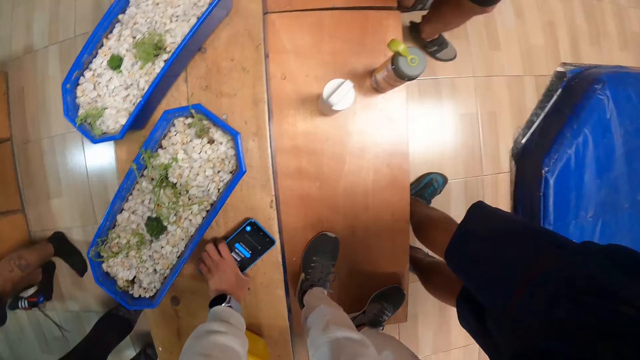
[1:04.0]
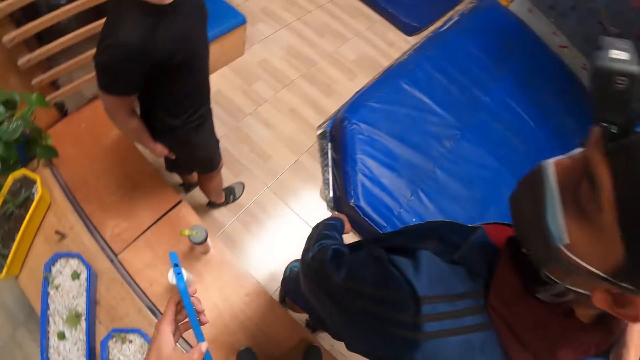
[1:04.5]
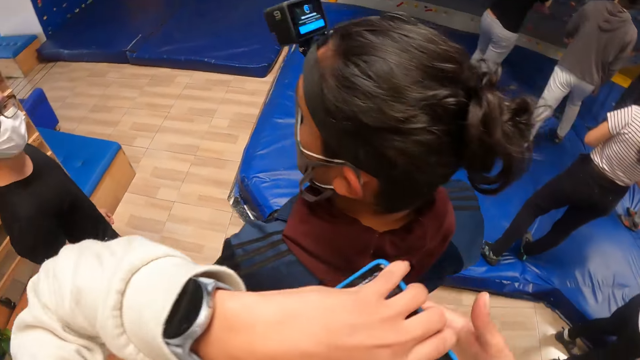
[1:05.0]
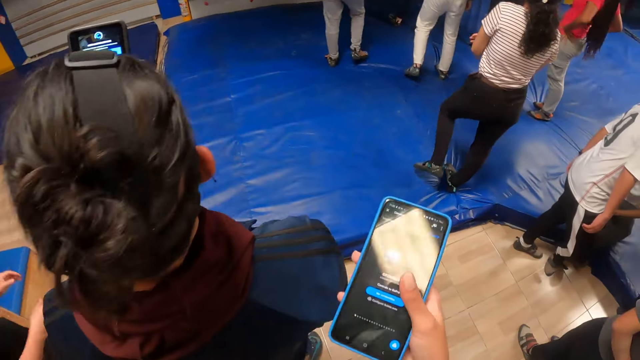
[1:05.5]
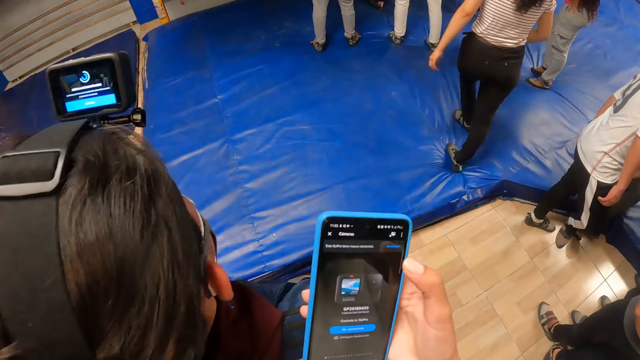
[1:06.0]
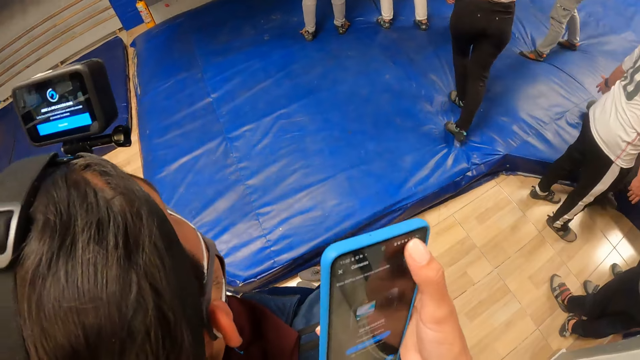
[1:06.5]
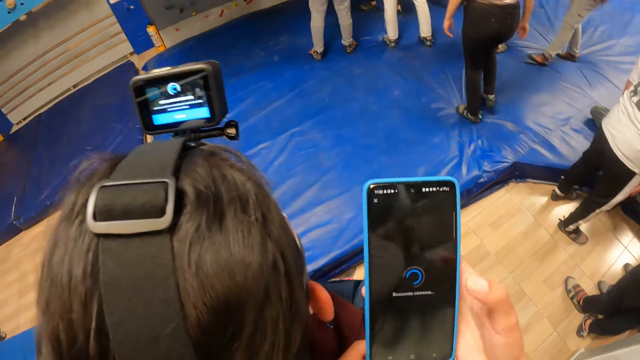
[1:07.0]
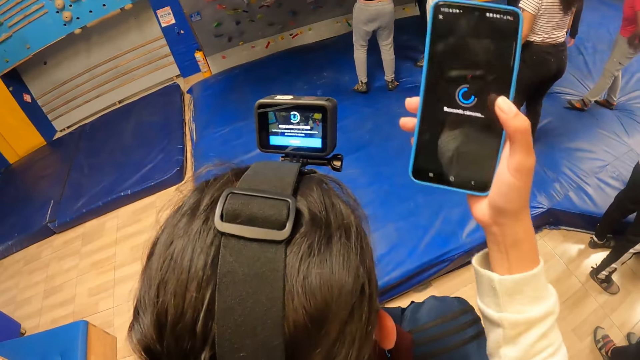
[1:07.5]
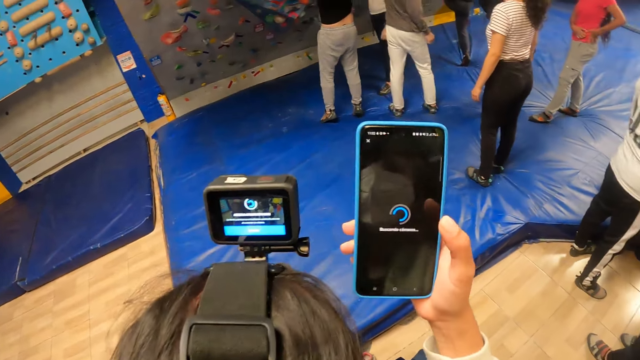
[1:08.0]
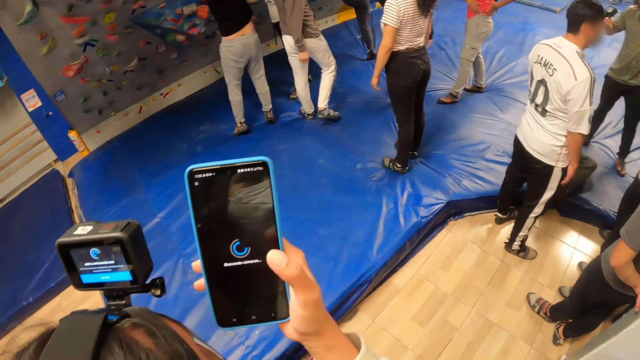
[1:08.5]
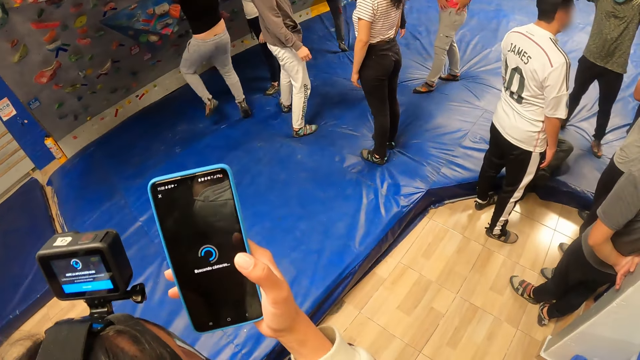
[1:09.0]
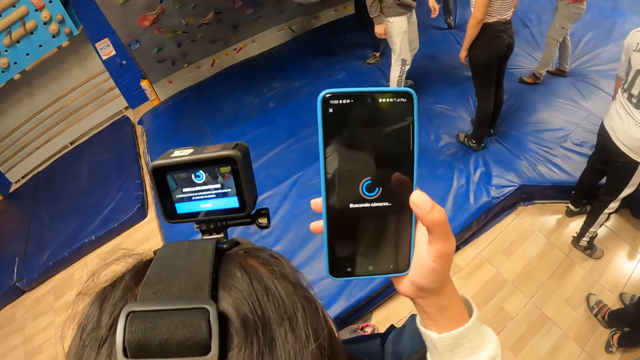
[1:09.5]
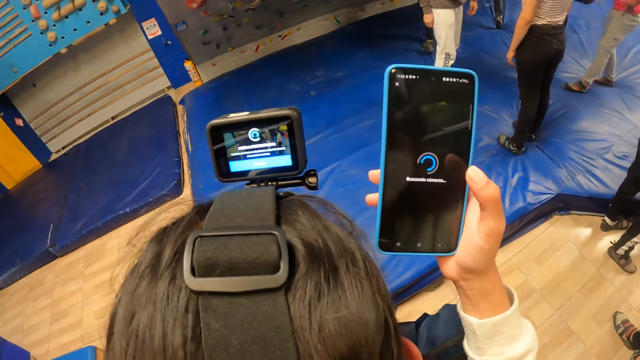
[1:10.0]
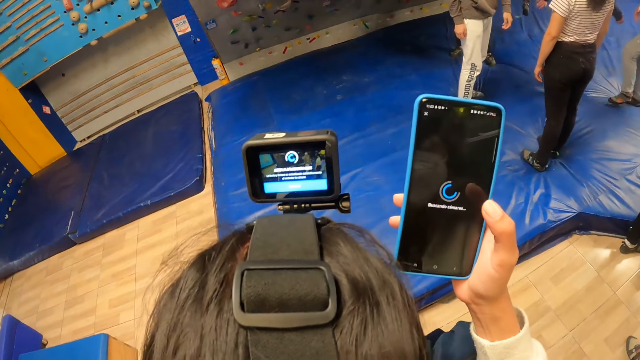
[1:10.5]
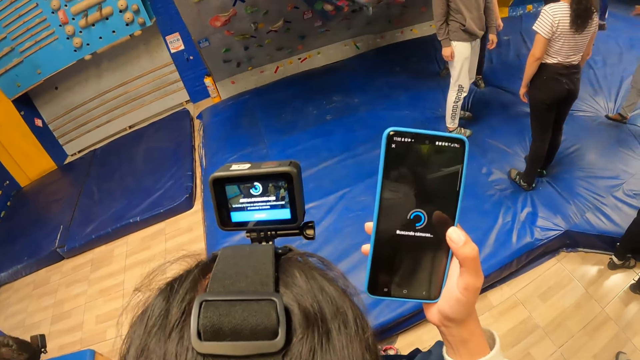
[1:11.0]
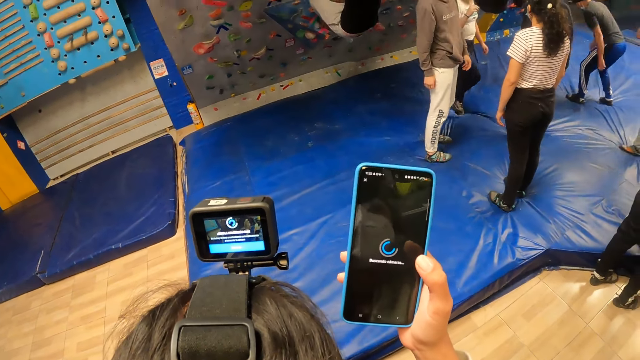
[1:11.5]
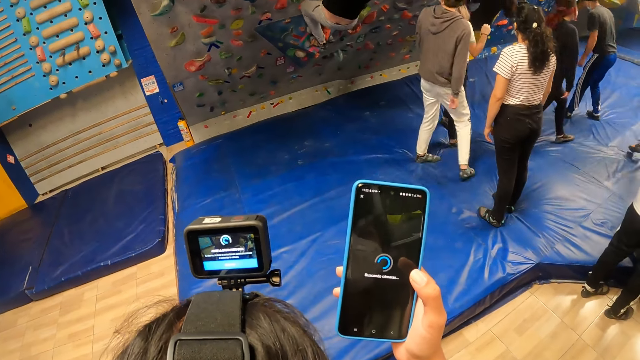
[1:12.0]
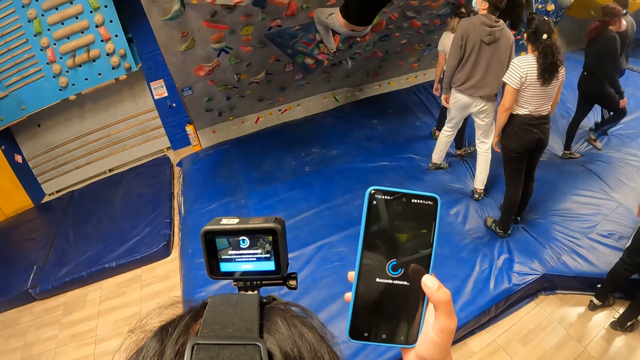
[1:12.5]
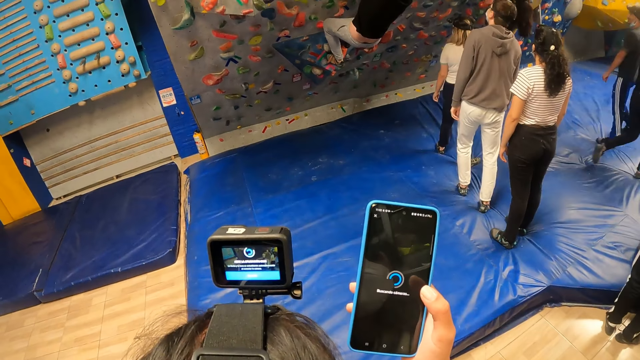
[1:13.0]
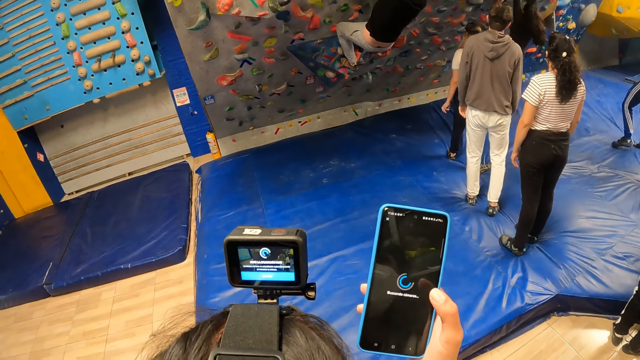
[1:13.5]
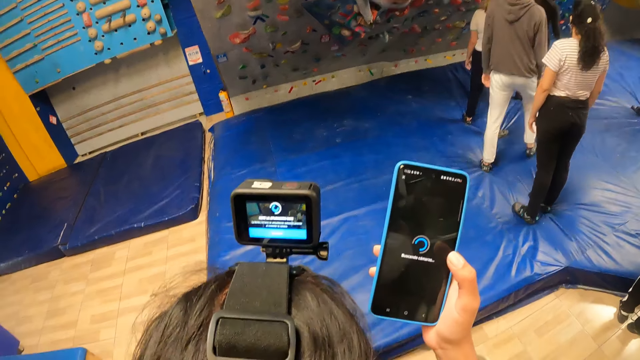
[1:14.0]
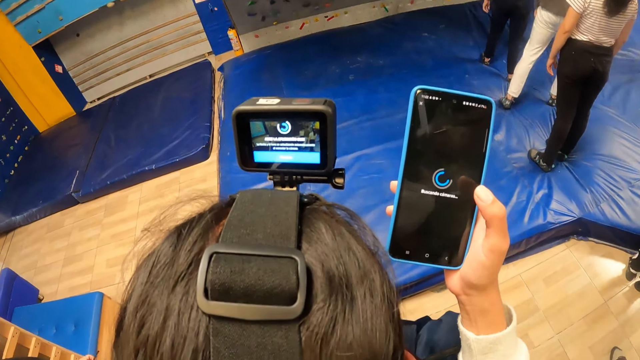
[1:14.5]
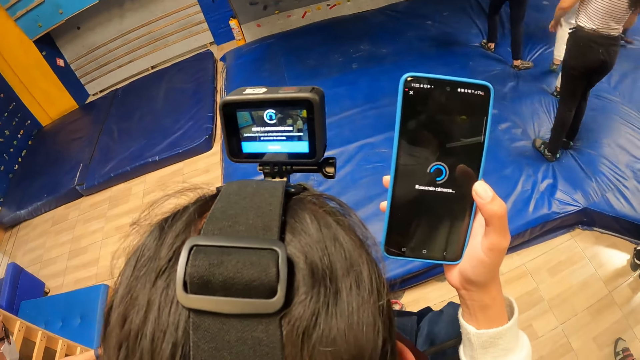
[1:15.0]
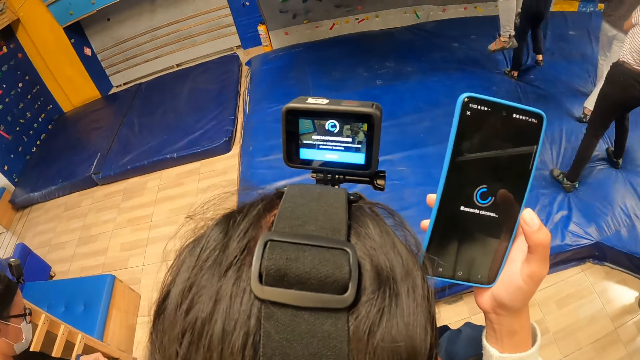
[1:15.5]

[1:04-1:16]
The camera wearer passes the phone from her left hand to her right hand. She operates the phone in her right hand with her right hand.

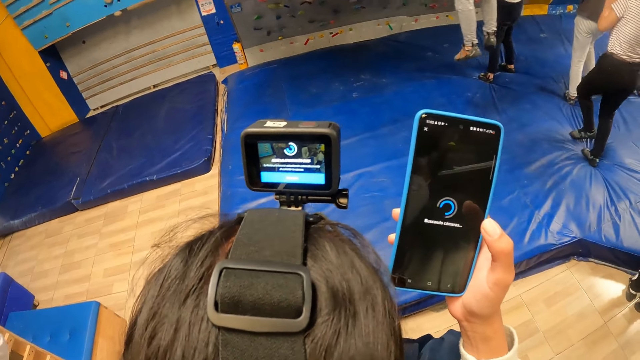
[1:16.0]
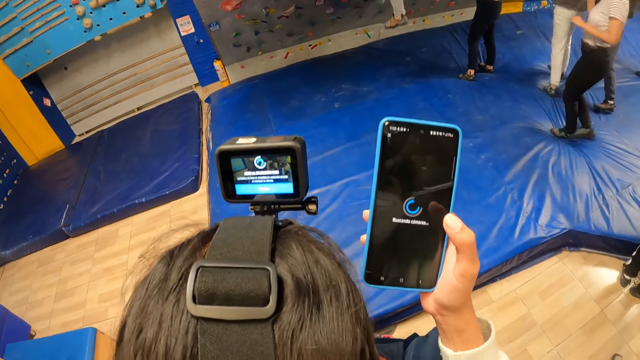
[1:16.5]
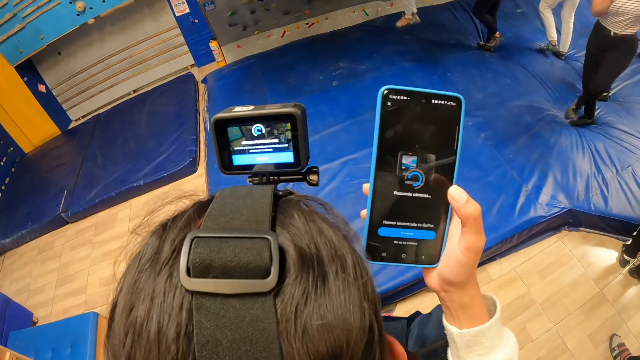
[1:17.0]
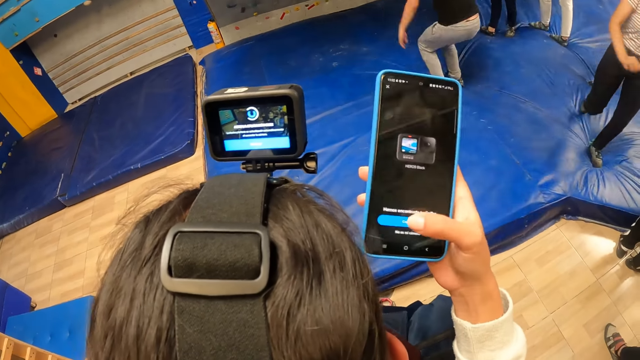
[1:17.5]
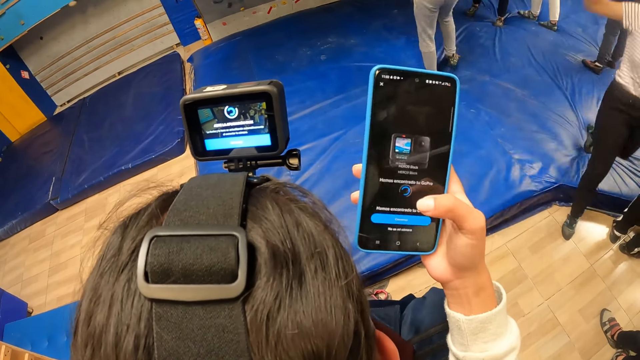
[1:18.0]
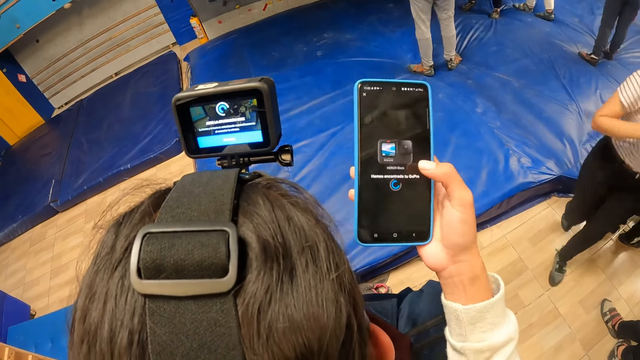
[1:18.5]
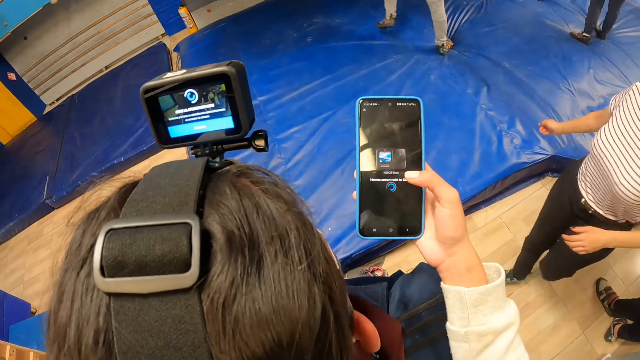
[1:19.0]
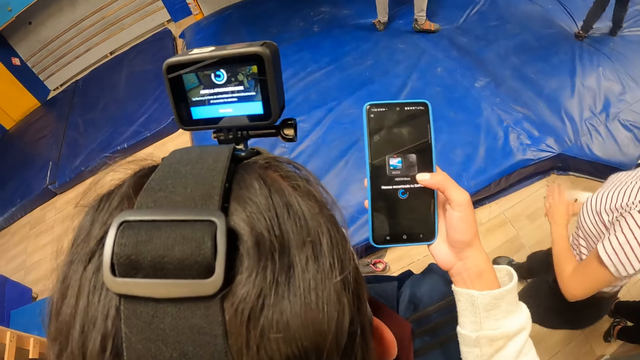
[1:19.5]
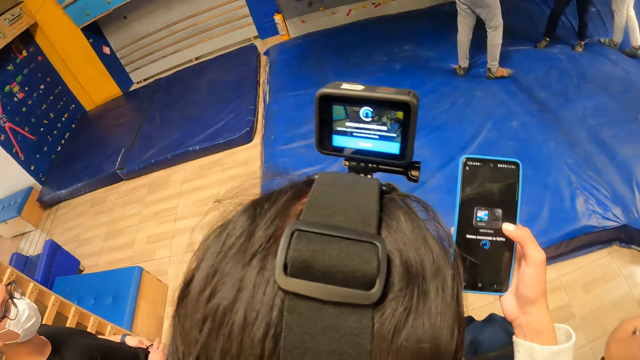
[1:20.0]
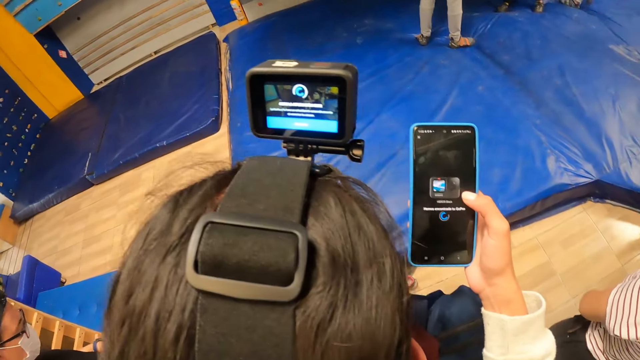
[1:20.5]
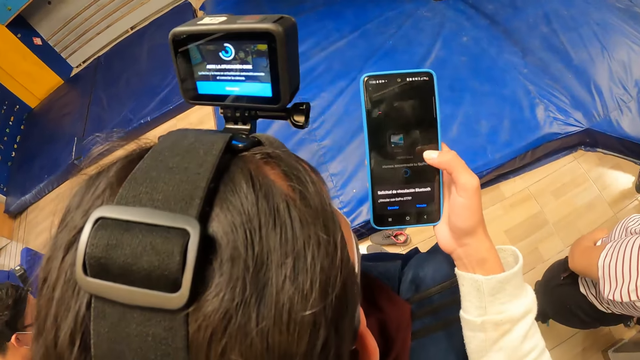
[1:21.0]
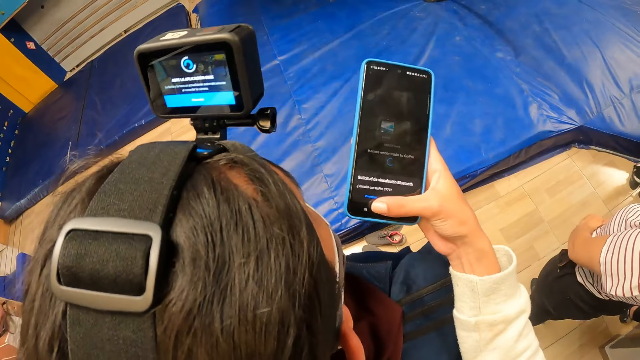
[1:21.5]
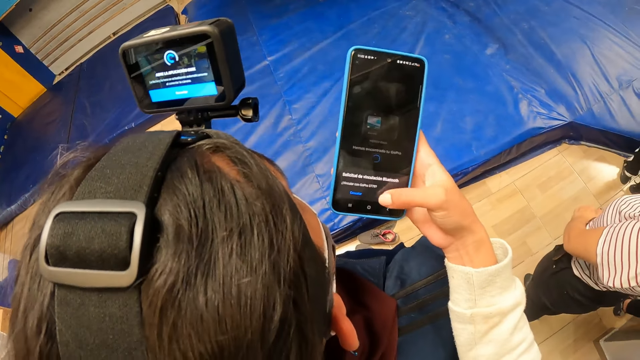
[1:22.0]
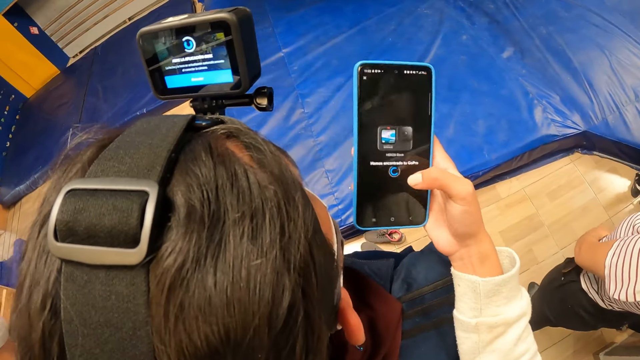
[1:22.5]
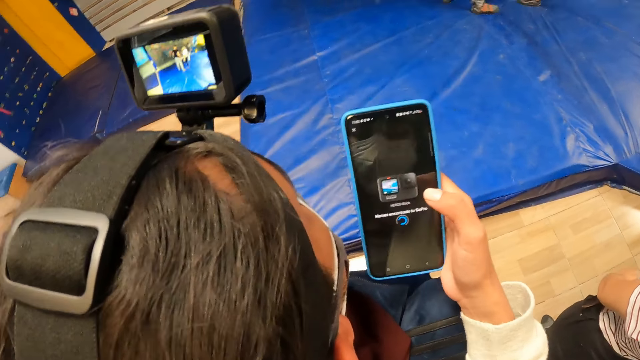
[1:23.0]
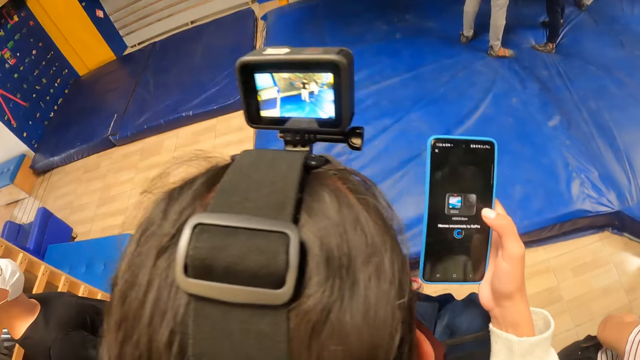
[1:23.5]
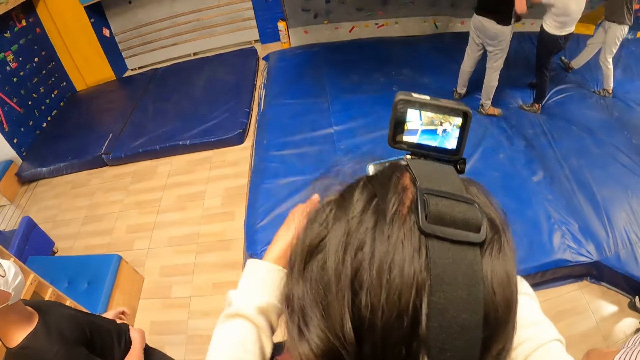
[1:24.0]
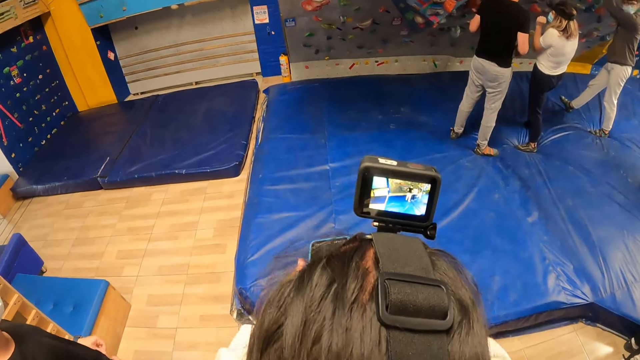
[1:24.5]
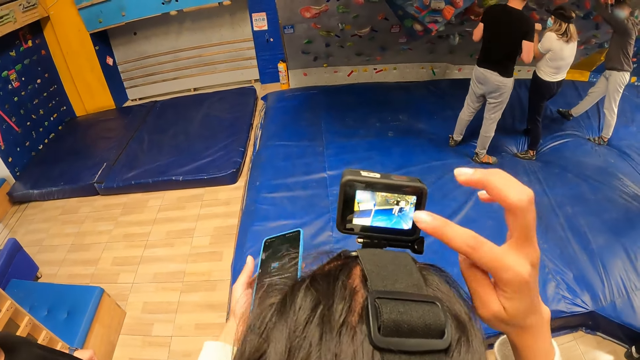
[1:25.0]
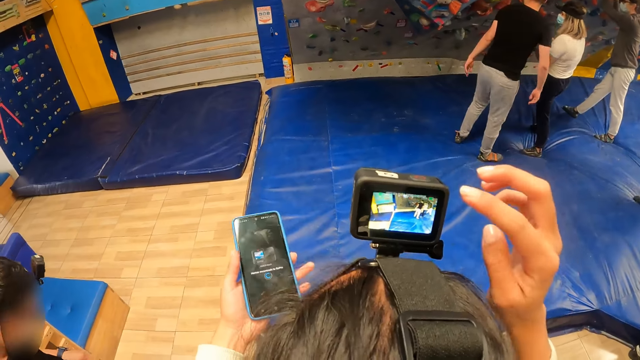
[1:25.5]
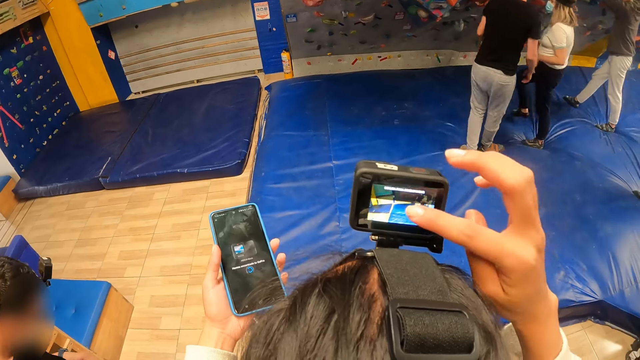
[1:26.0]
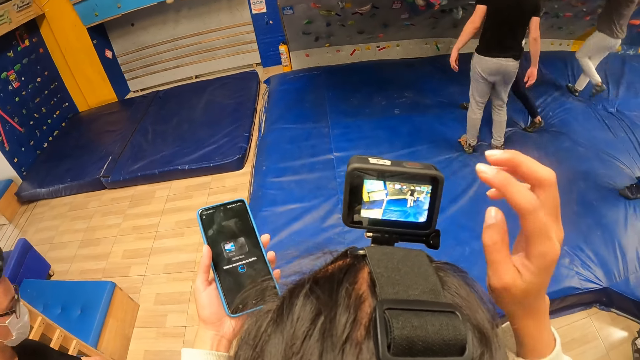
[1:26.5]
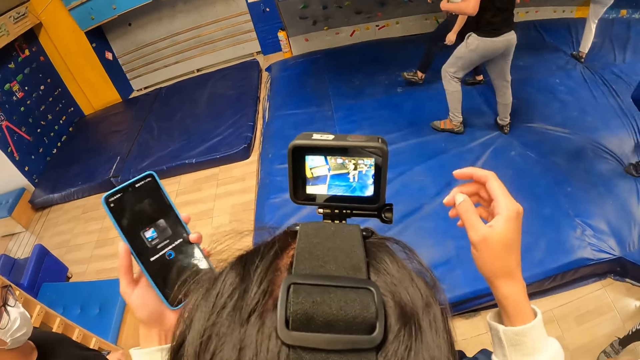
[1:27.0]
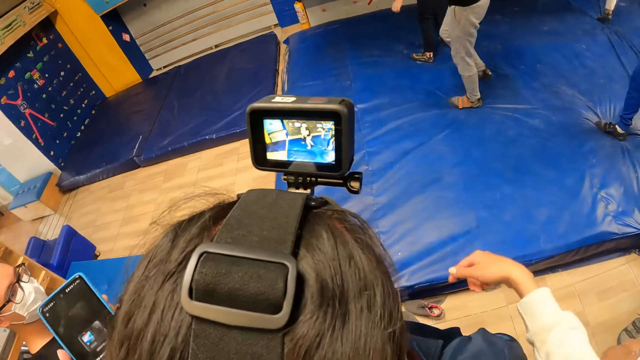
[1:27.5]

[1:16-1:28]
The camera wearer passes the phone from her right hand to her left hand. She operates the camera on the man's head with her right hand. She sets the camera on the head of the man. She instructs the man.
